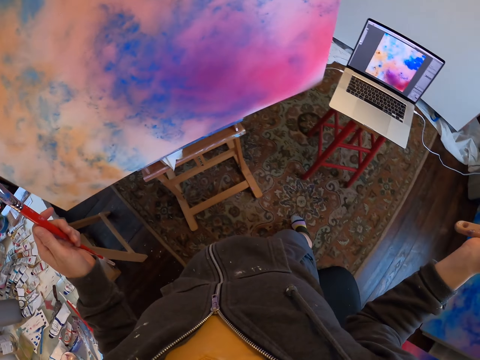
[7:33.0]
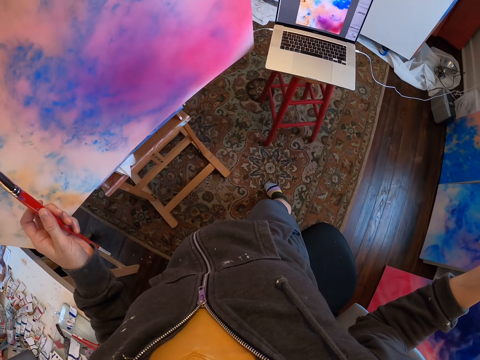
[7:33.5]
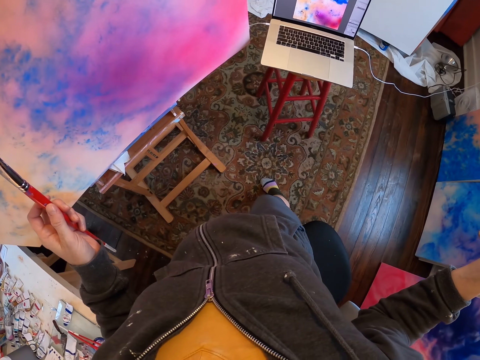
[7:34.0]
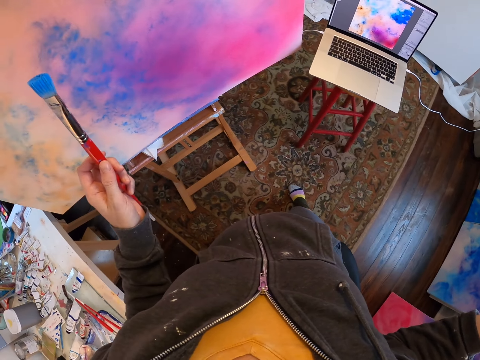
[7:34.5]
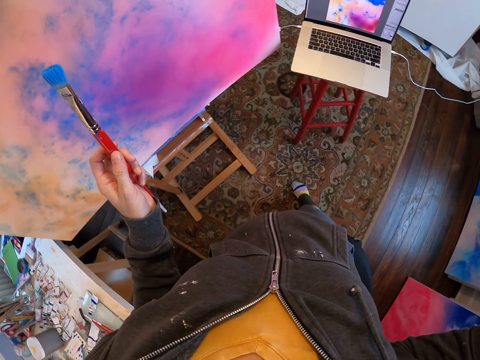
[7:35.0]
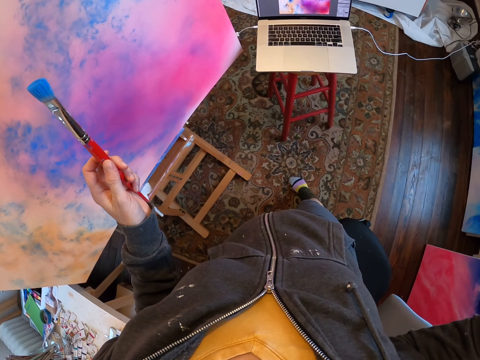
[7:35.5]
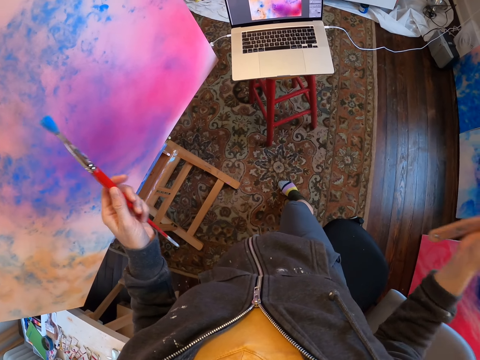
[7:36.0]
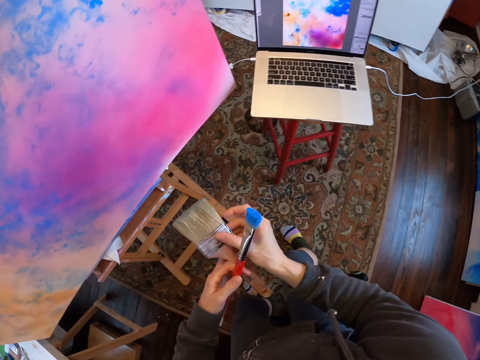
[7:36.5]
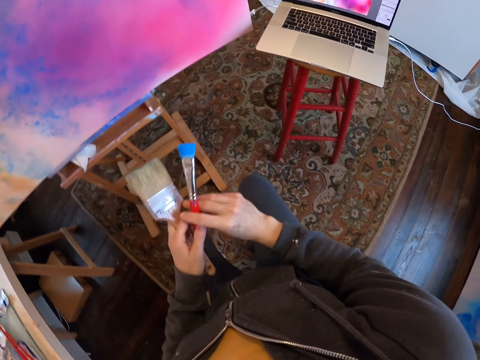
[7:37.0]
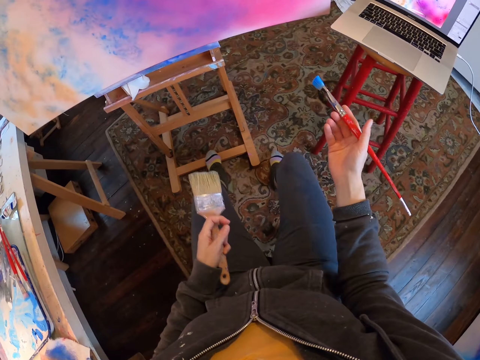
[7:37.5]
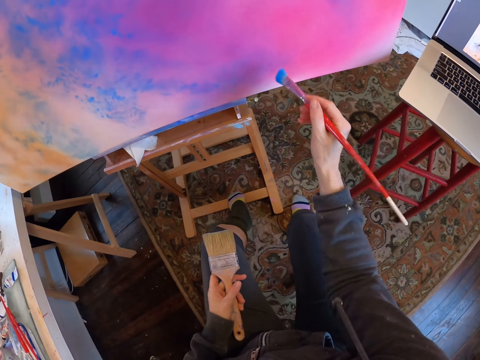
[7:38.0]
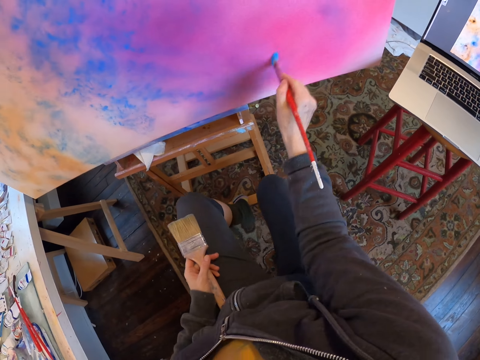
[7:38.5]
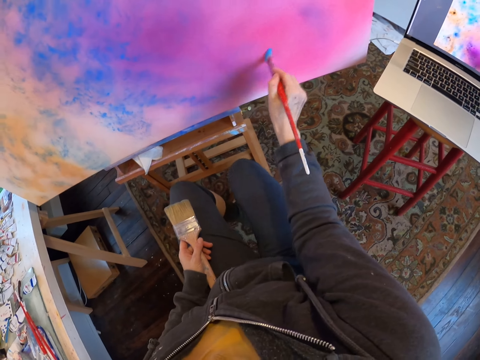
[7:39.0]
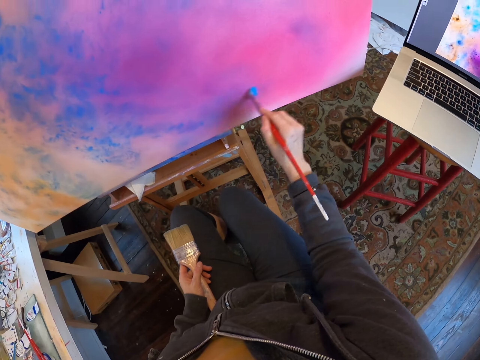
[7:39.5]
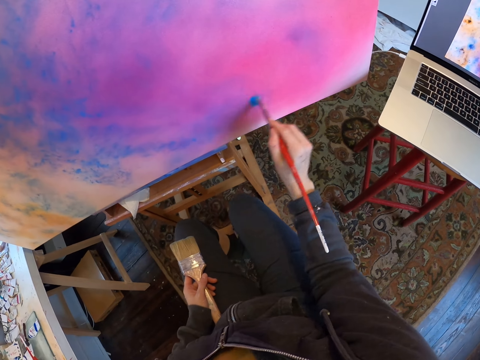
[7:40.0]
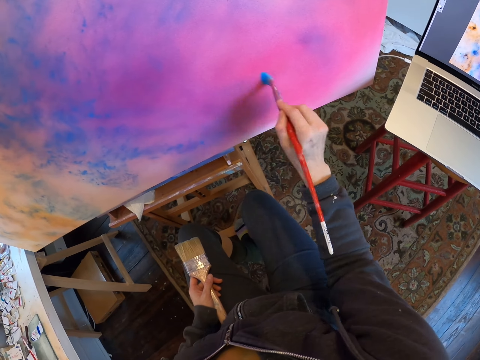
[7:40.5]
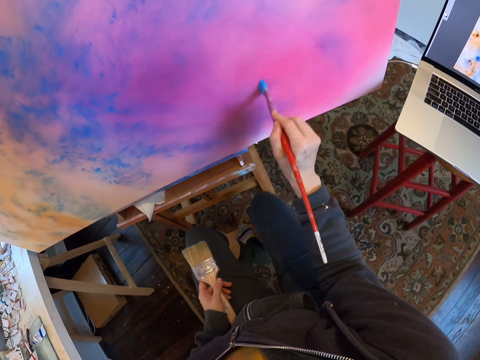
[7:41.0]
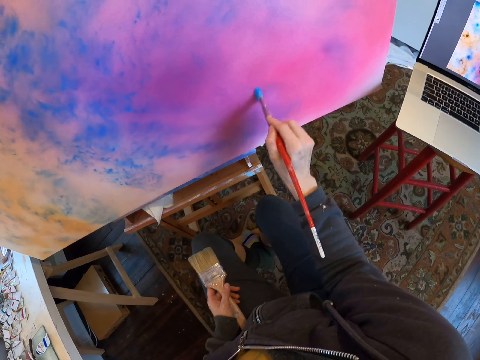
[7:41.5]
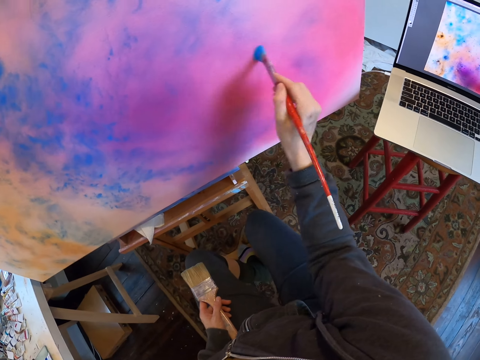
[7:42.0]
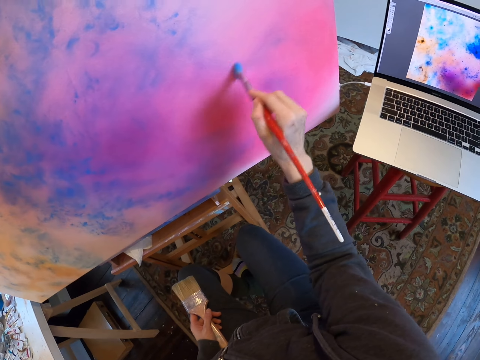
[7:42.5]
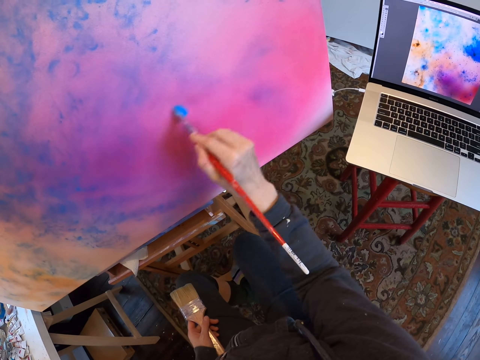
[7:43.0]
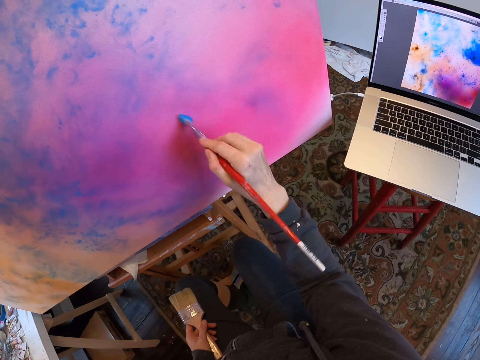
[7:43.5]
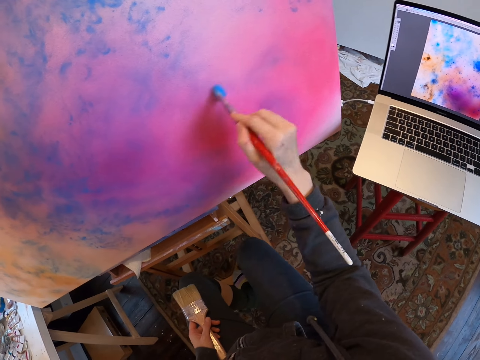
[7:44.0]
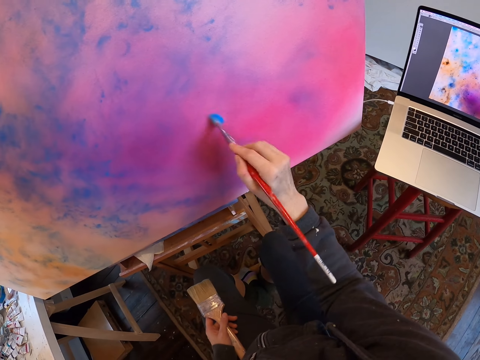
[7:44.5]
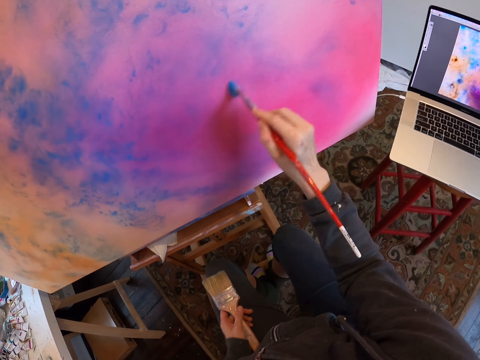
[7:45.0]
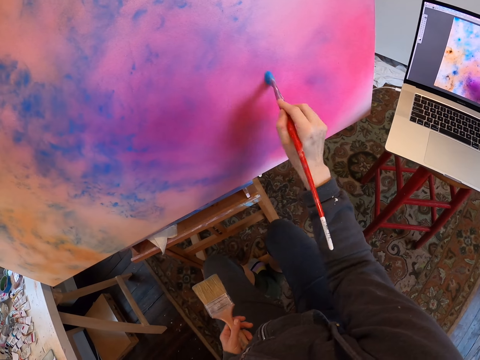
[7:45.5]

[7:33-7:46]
The camera wearer exchanges the hand holding the paint brushes. They paint the painting with a small paint brush.

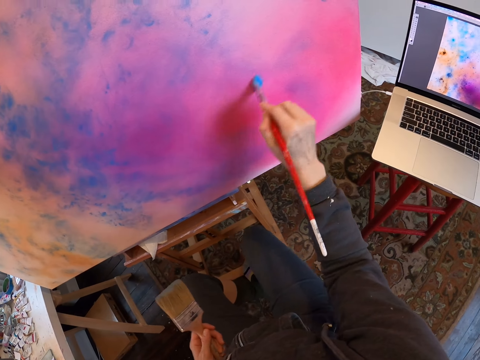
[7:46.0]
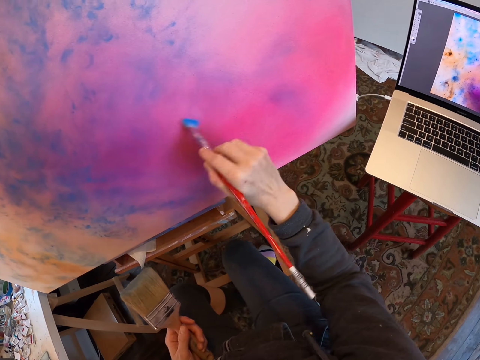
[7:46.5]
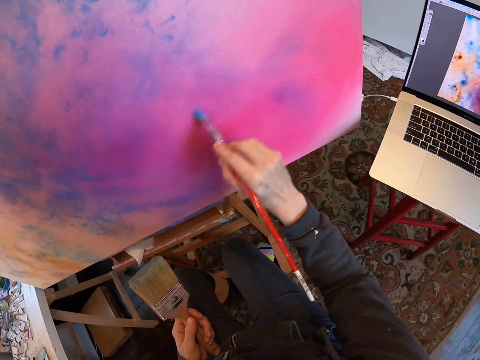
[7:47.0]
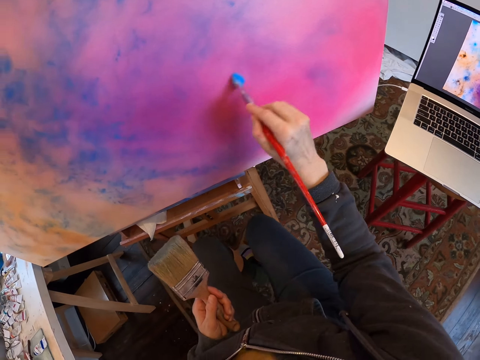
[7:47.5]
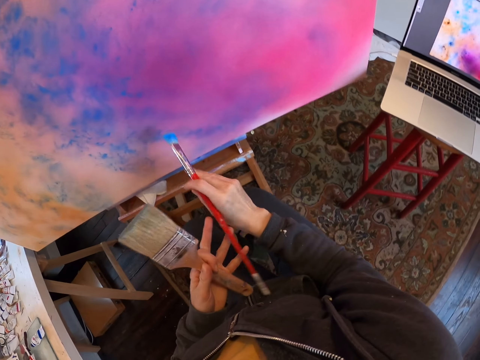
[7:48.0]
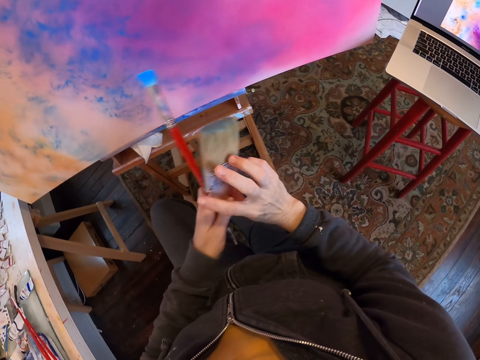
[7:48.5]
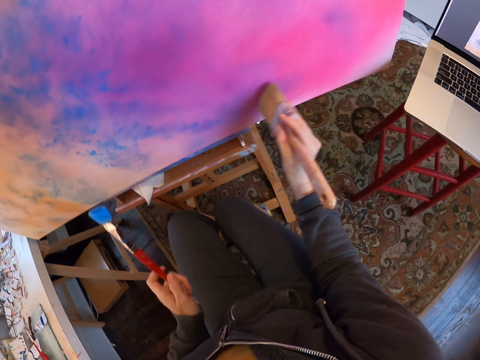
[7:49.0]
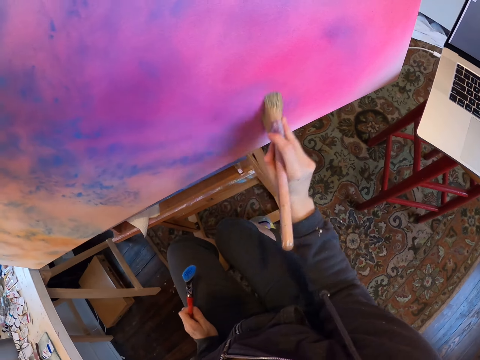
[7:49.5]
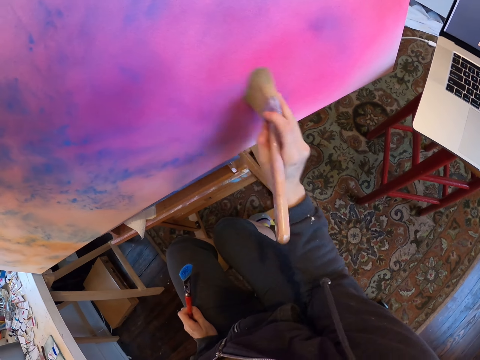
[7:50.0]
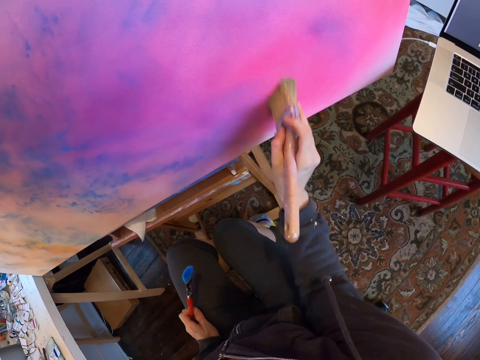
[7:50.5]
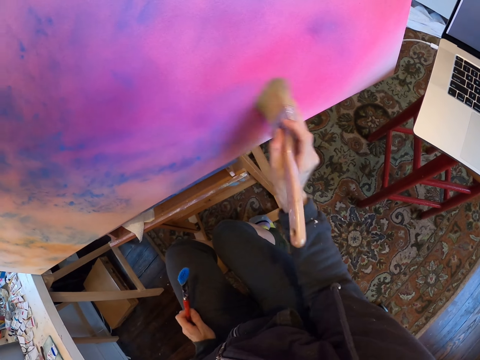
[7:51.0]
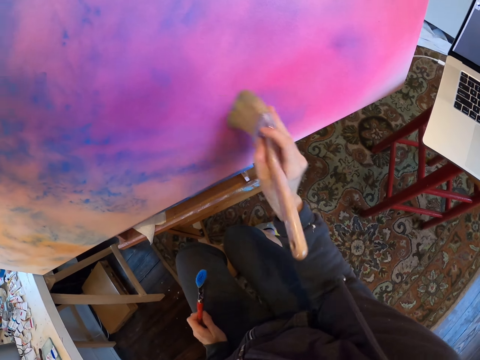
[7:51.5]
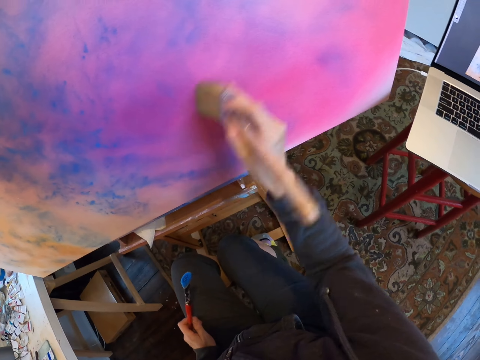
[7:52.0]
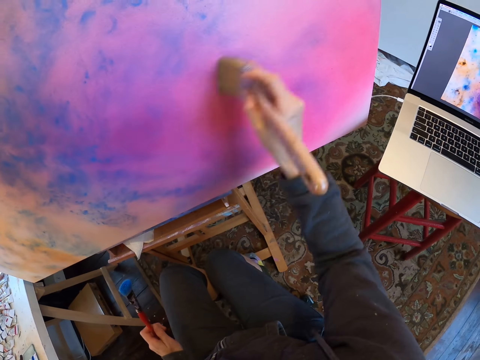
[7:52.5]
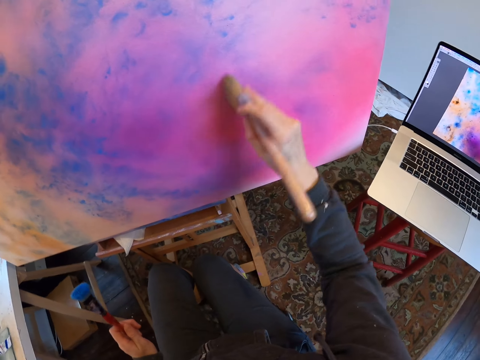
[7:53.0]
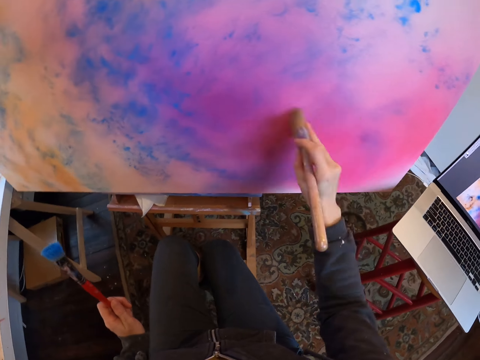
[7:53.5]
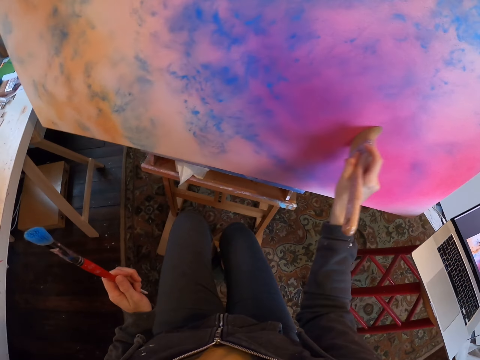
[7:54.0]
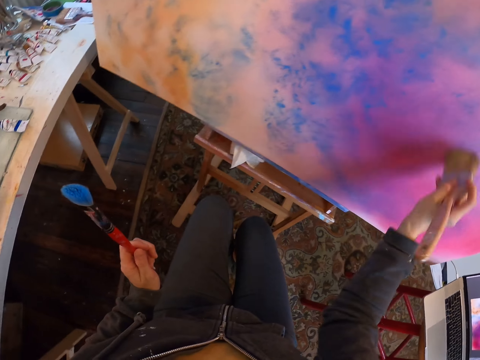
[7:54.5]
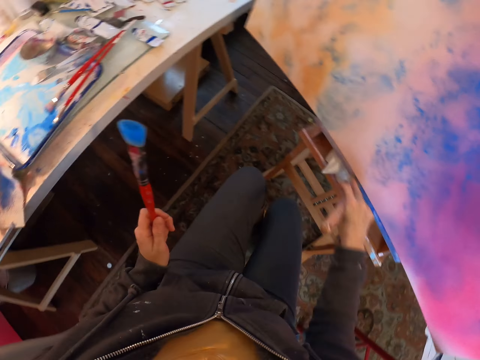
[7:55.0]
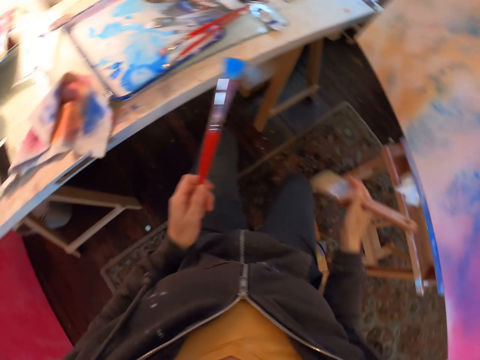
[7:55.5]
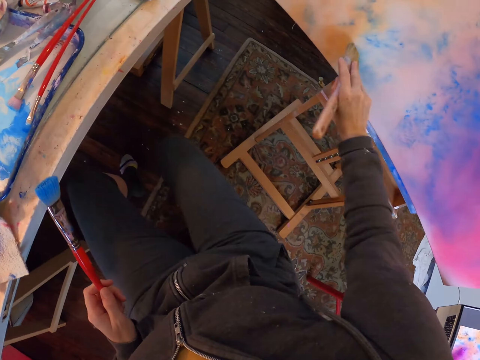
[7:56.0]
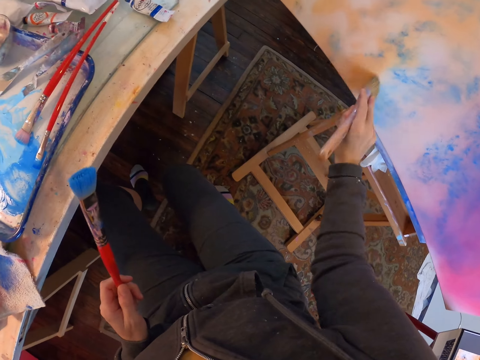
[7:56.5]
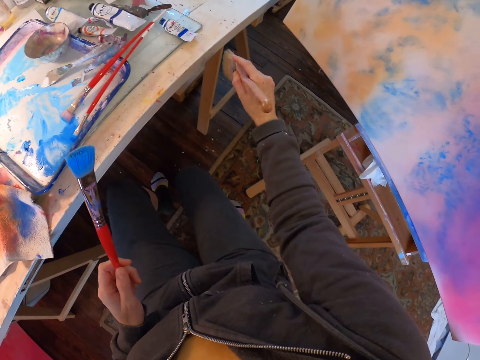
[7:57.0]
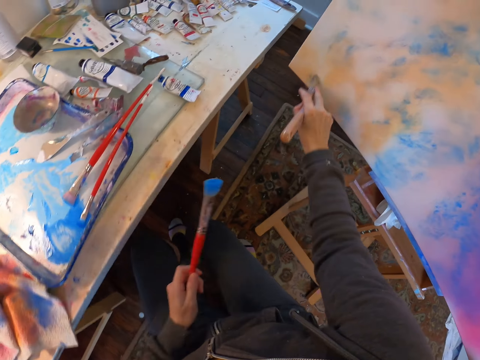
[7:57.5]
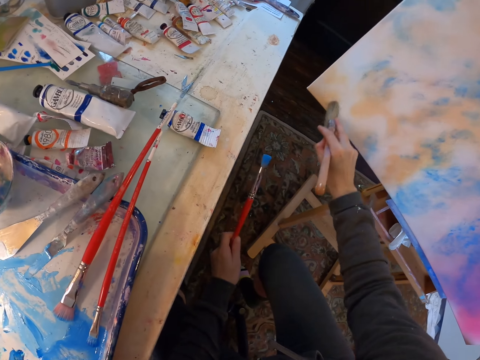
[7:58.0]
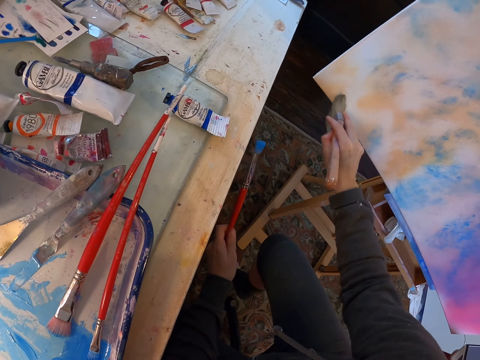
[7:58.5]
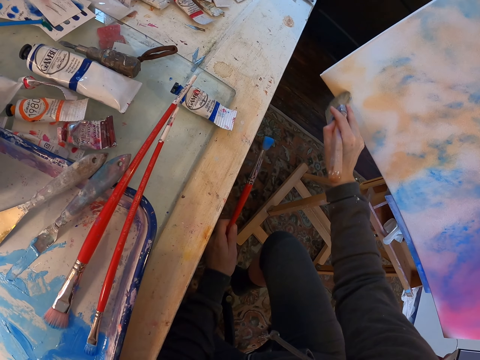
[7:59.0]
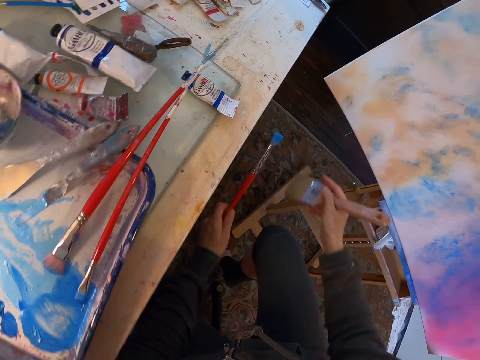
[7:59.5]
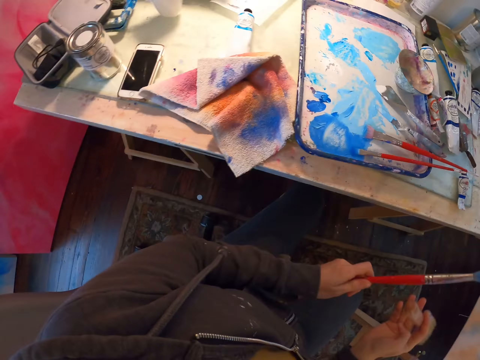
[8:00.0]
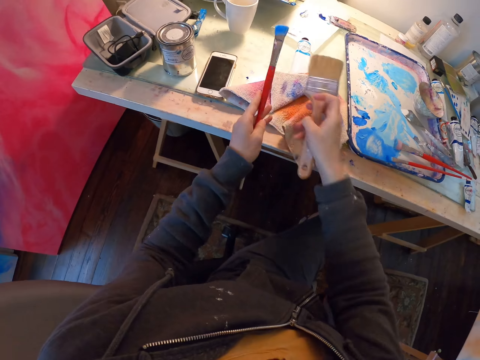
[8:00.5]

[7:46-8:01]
The camera wearer exchanges the hand holding the paint brushes. They paint with a big paint brush. They wipe the painting. They drop the paint brushes.
